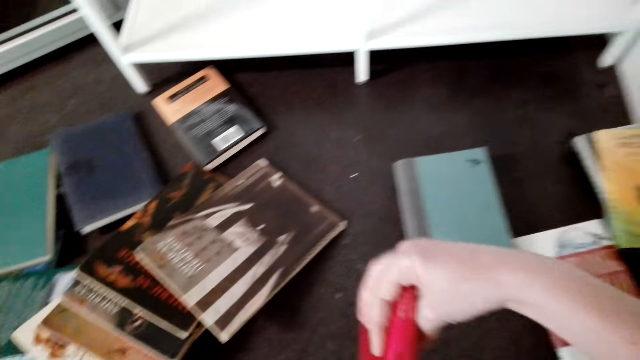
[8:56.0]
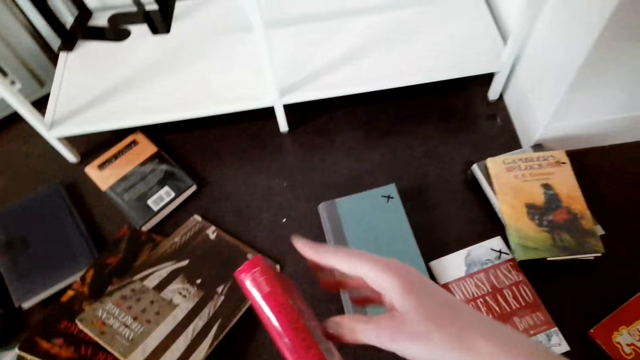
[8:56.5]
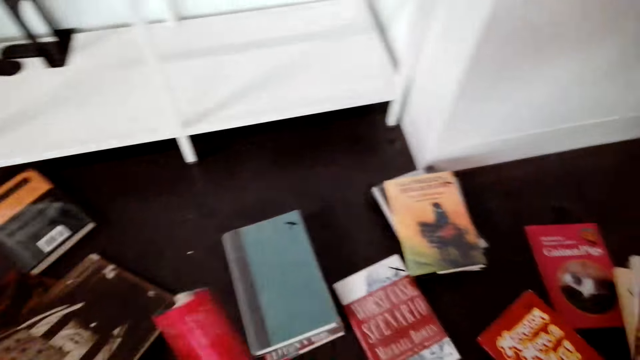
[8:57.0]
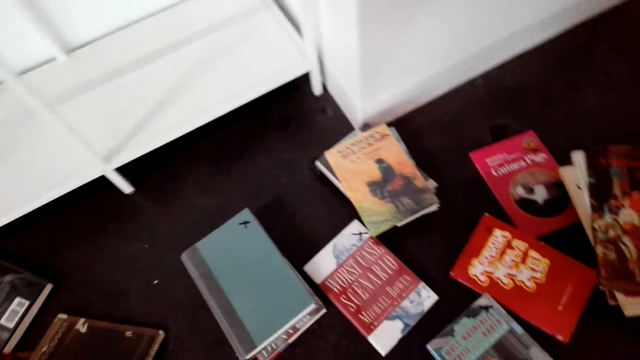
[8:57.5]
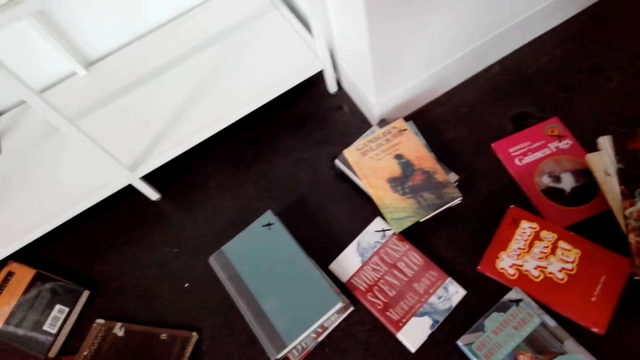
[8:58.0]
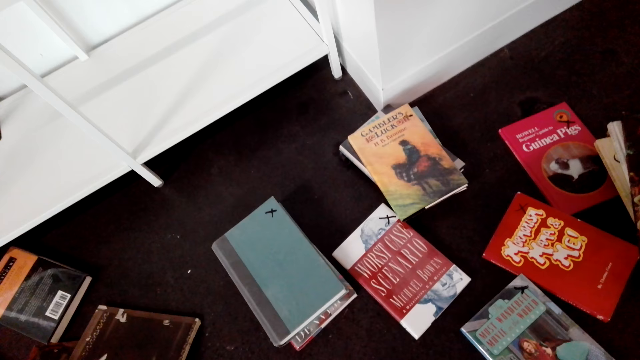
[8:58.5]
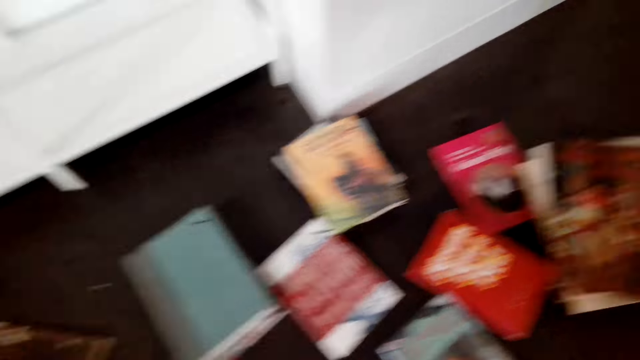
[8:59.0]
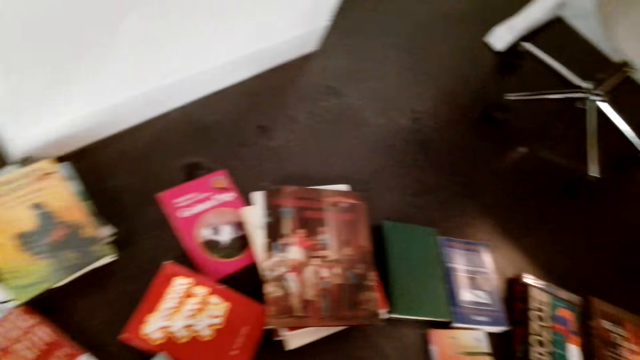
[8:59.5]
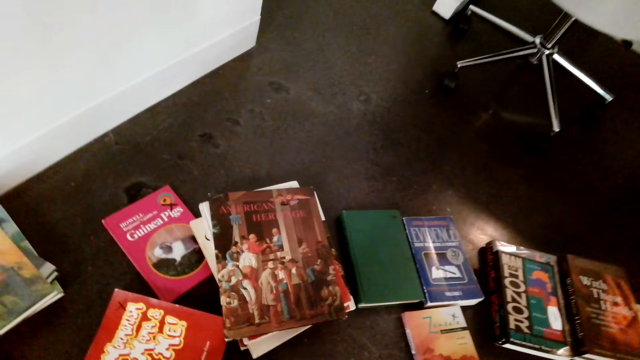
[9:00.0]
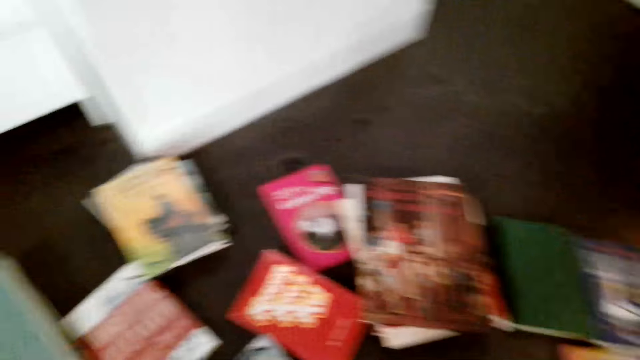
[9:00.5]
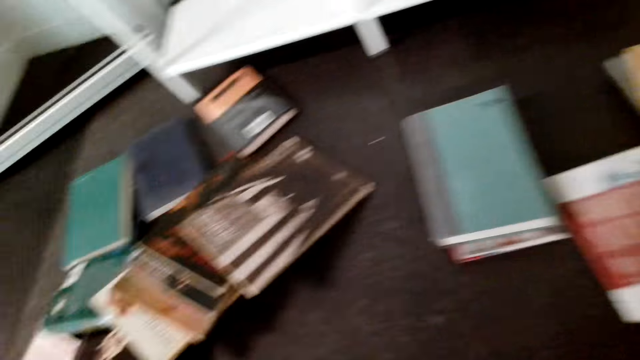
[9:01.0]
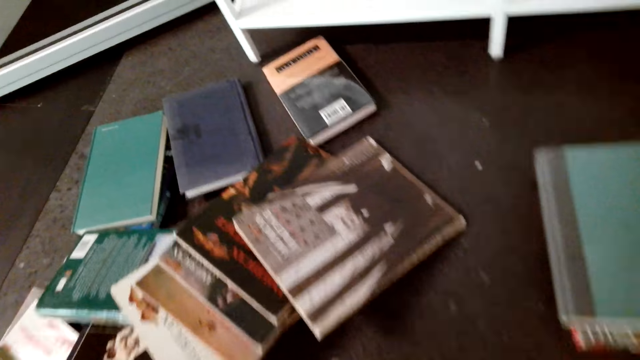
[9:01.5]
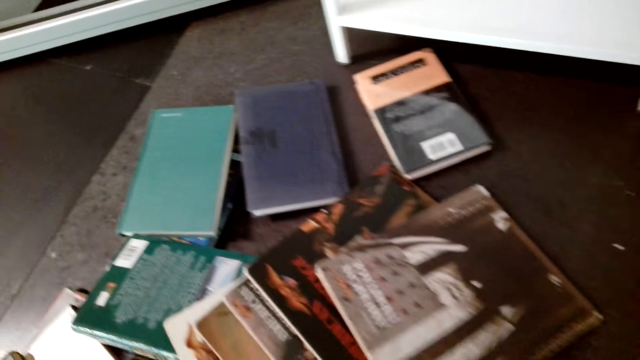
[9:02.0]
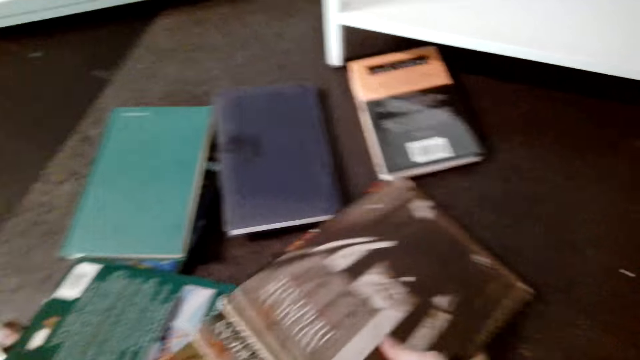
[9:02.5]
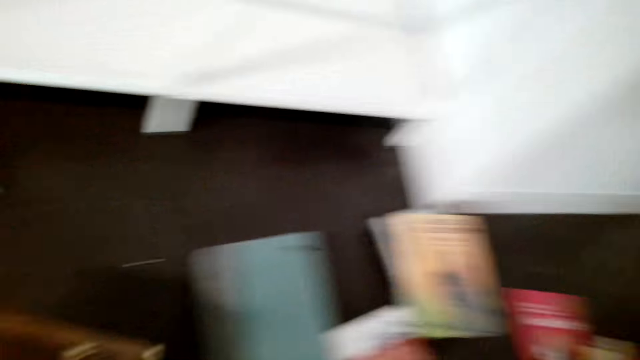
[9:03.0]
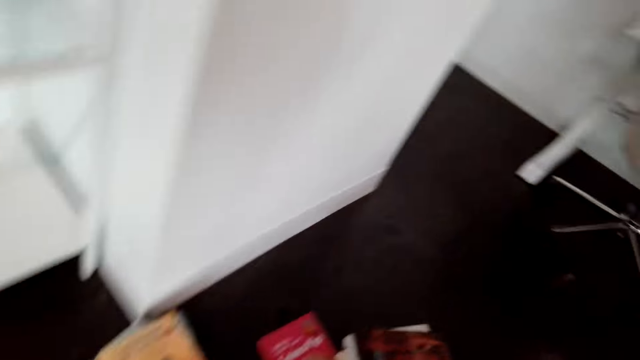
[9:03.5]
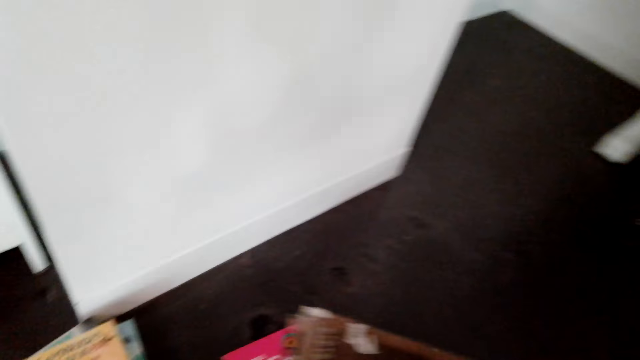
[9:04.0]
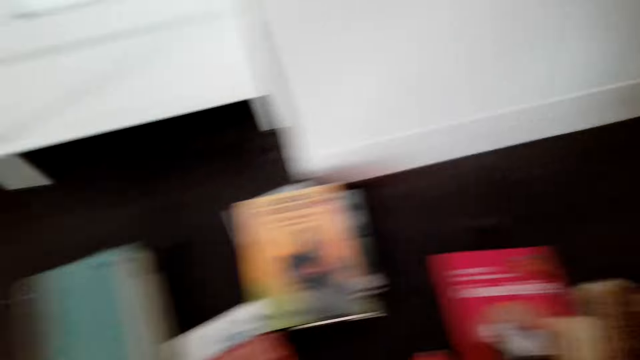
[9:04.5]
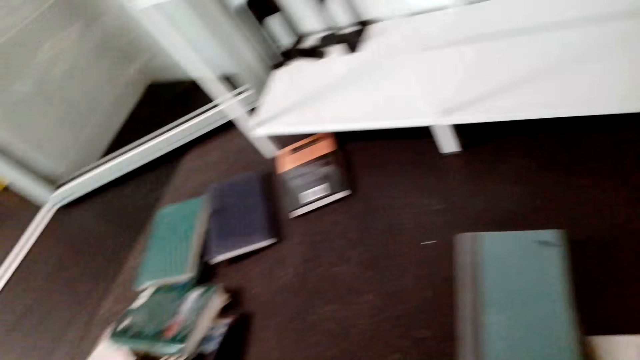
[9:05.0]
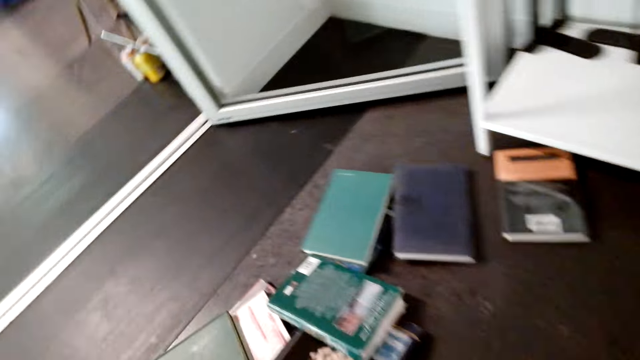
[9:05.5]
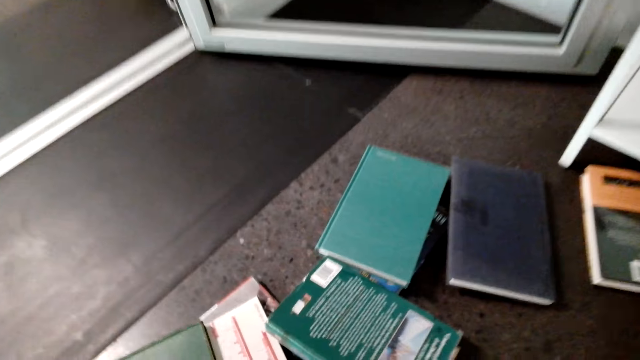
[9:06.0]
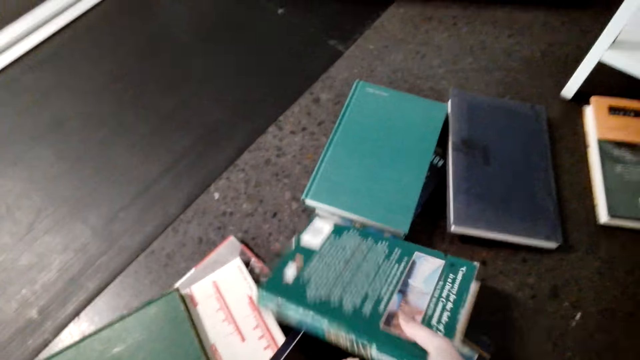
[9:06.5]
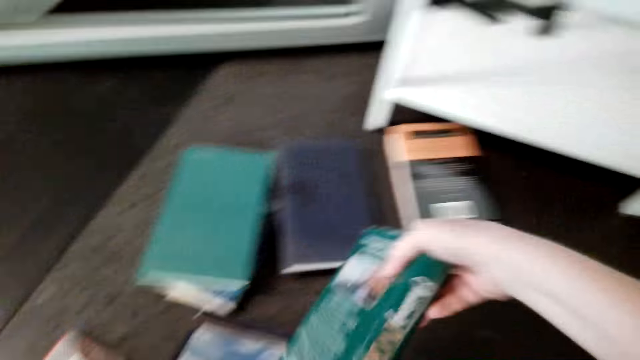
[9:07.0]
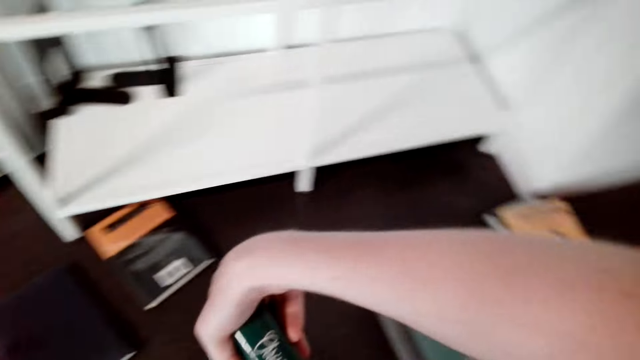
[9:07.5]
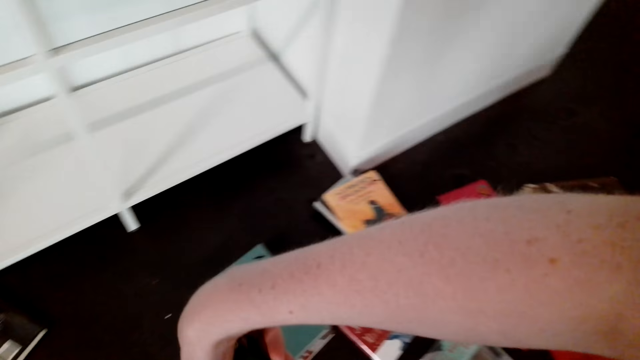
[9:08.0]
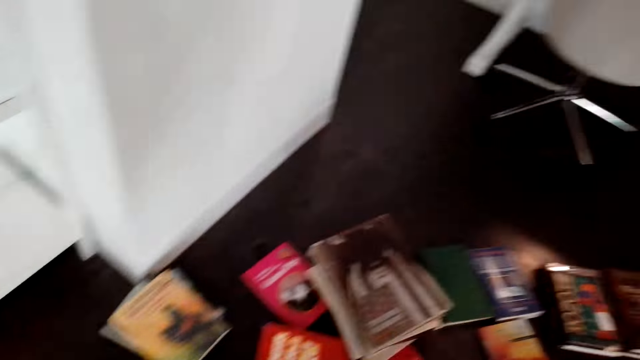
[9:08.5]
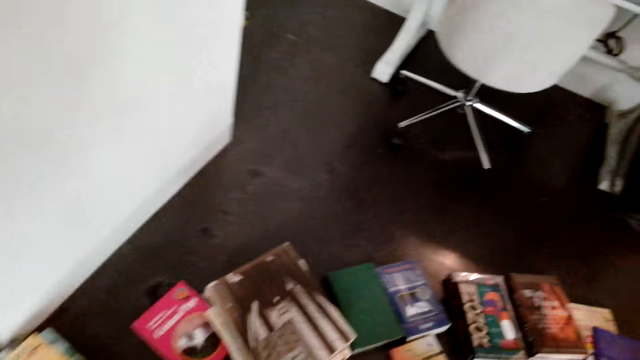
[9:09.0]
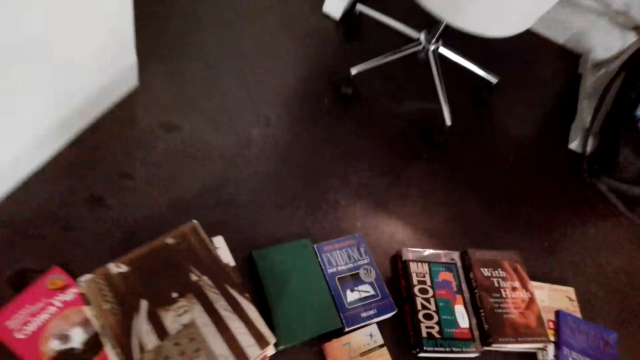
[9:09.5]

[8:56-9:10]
The camera wearer looks at the book. They put down the book. They look at the books on the floor. They pick up a book. They hold the books. They put down the books. They pick up a book. They look at the book.

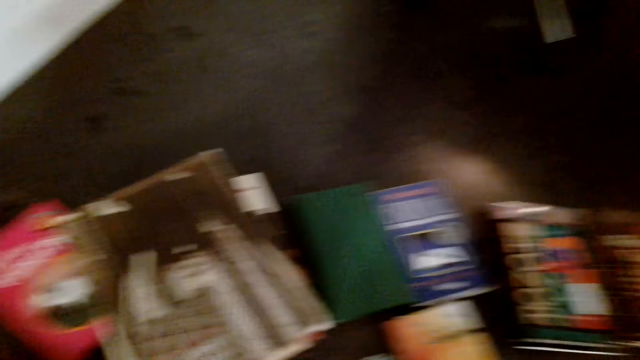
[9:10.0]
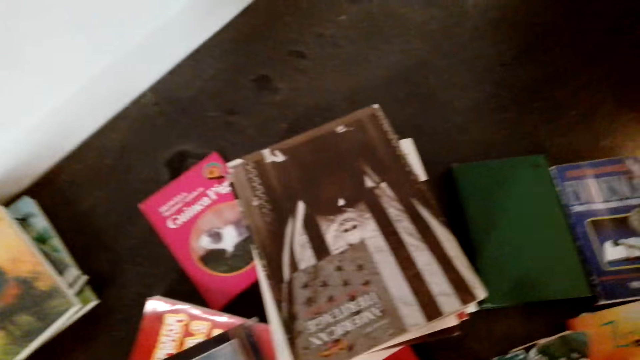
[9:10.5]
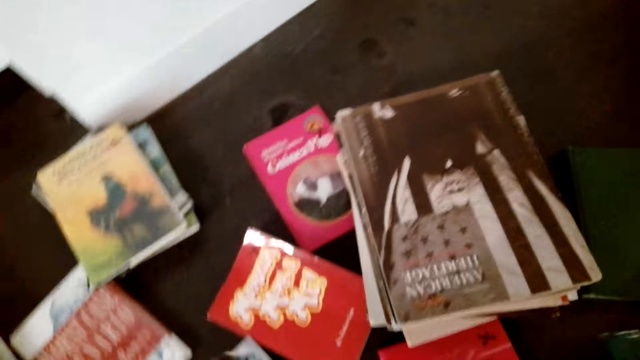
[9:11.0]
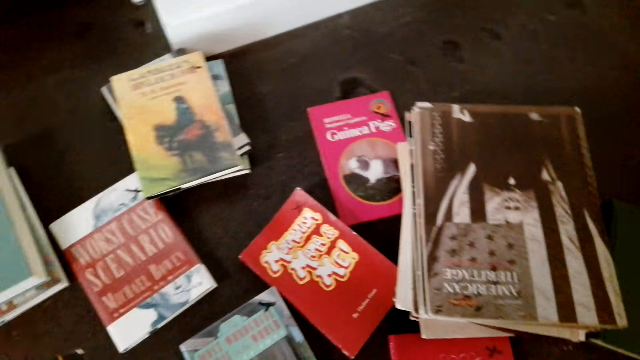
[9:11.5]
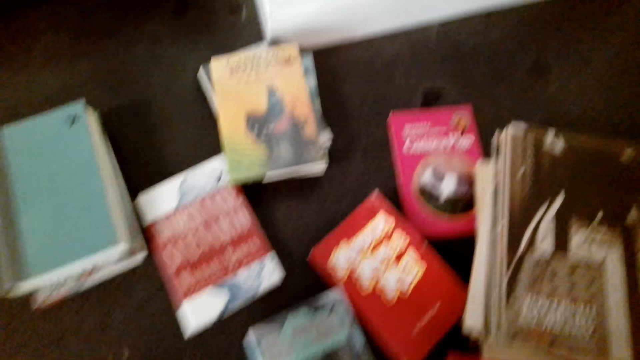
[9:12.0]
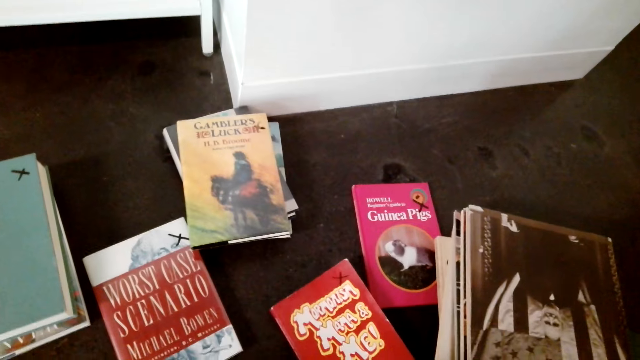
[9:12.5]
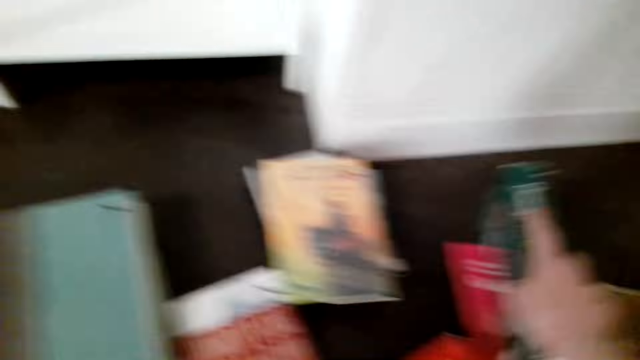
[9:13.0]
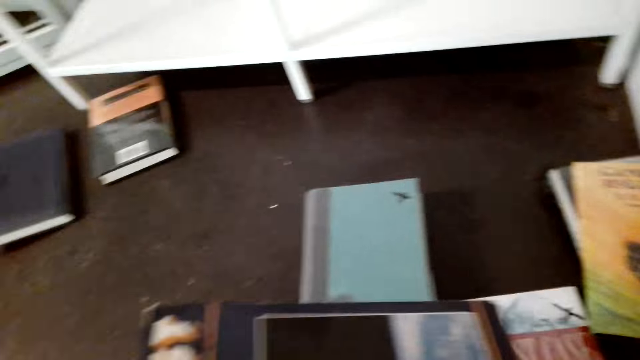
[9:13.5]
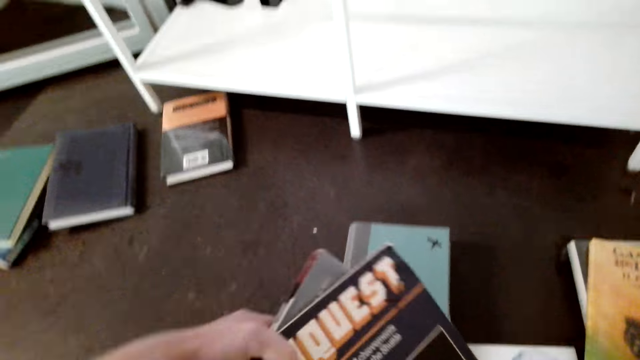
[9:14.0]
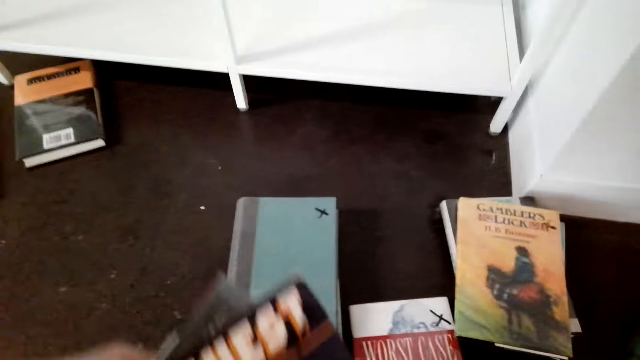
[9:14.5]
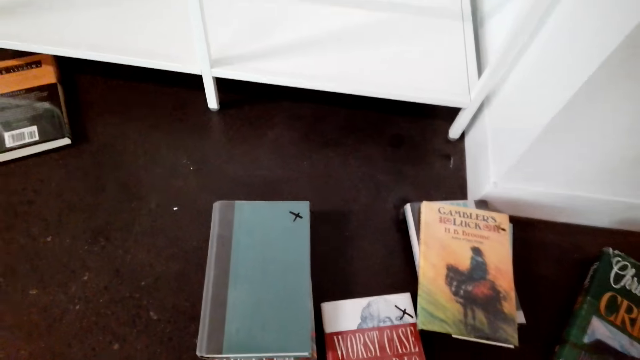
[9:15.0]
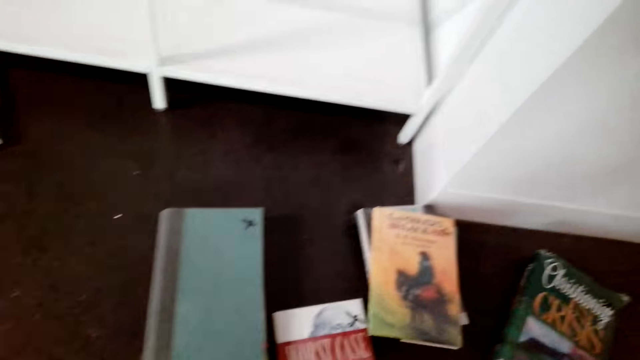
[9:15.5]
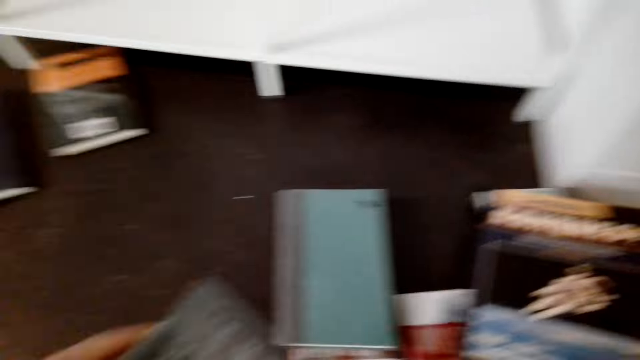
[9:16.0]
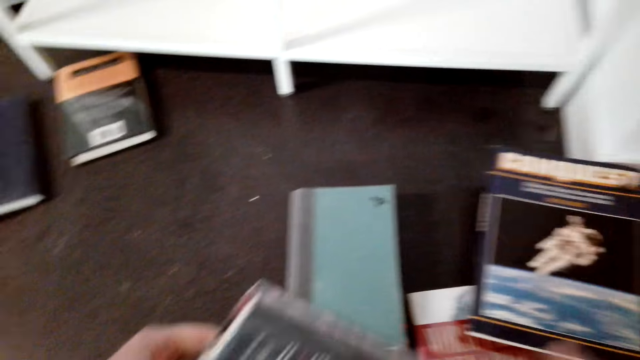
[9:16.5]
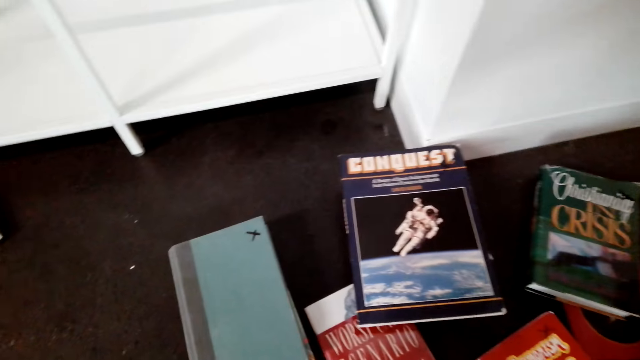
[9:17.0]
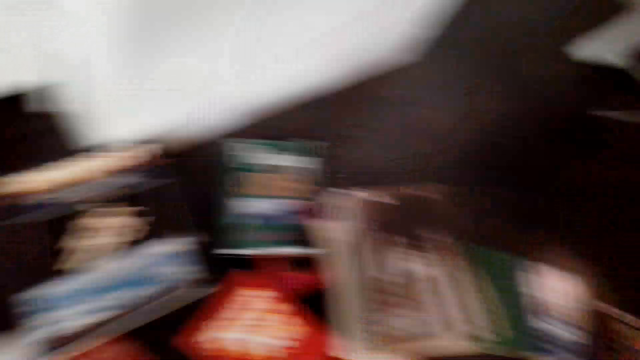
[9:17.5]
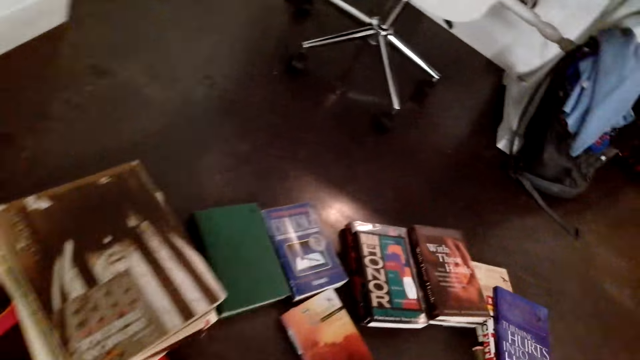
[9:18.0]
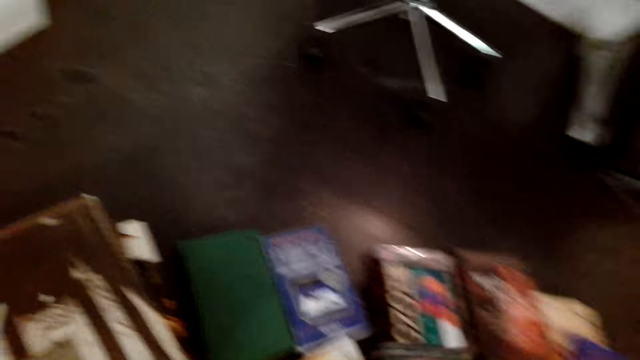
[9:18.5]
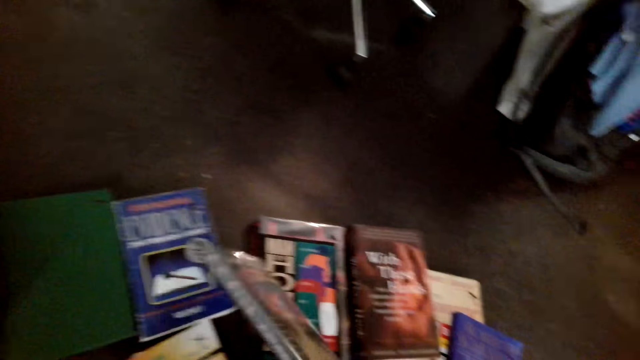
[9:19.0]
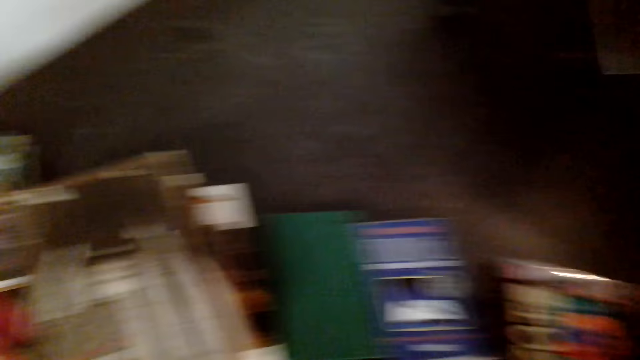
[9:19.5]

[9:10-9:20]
The camera wearer puts down the book. They hold books. They arrange books. They look at books. They put the book down.
